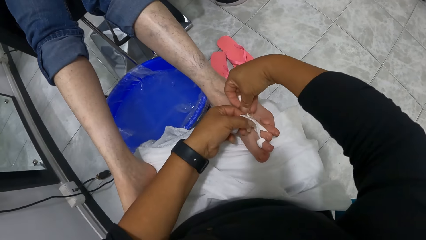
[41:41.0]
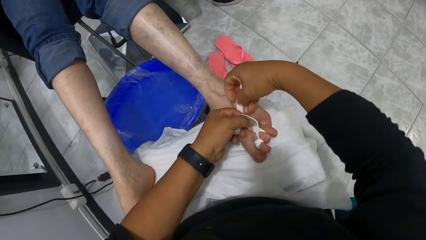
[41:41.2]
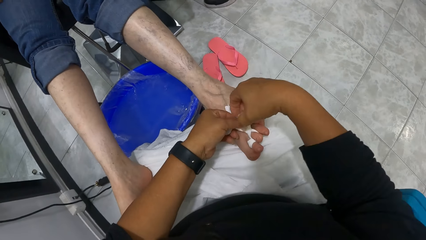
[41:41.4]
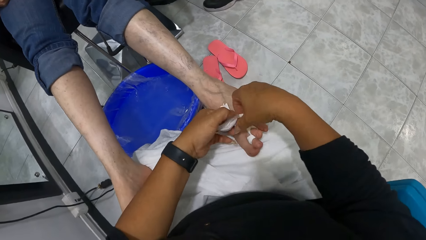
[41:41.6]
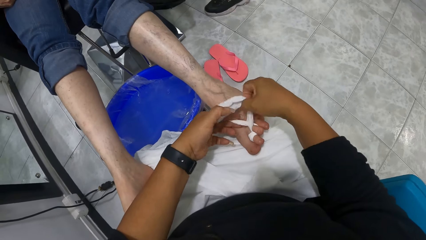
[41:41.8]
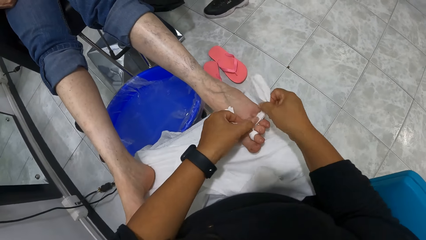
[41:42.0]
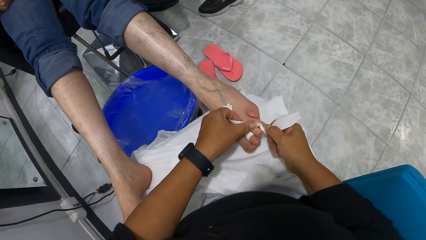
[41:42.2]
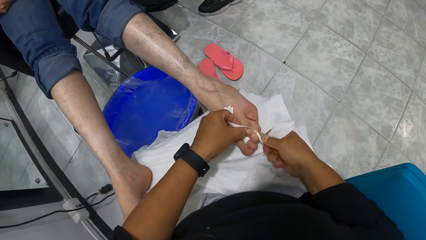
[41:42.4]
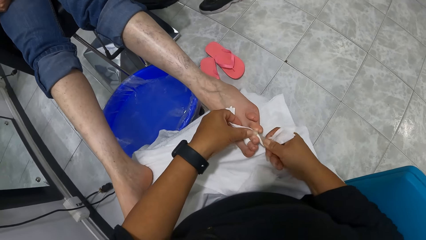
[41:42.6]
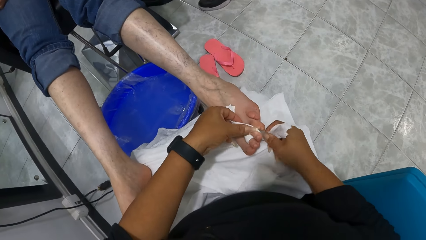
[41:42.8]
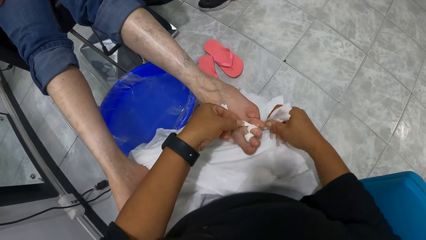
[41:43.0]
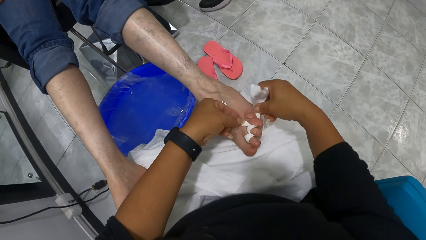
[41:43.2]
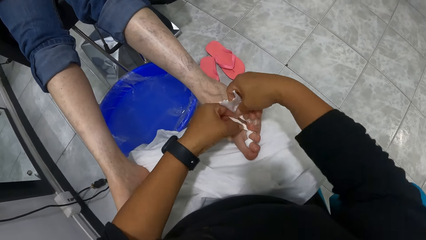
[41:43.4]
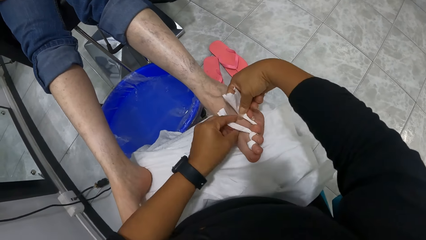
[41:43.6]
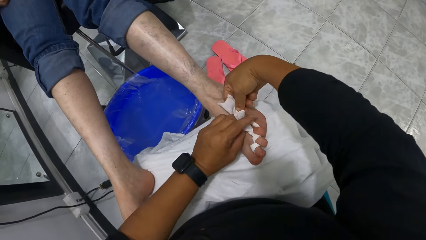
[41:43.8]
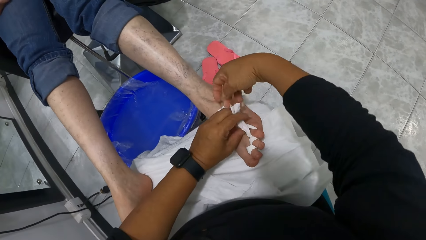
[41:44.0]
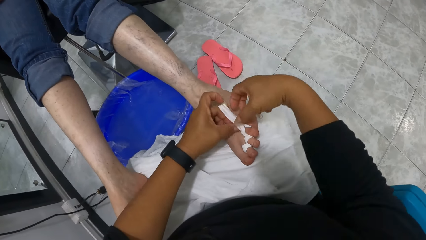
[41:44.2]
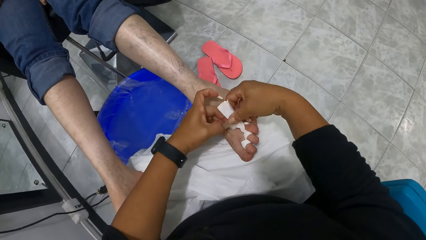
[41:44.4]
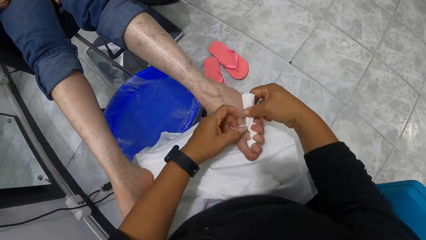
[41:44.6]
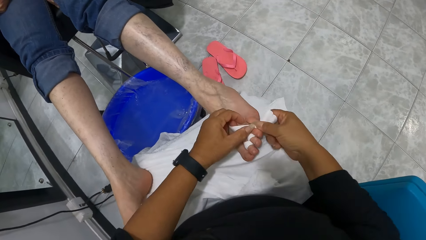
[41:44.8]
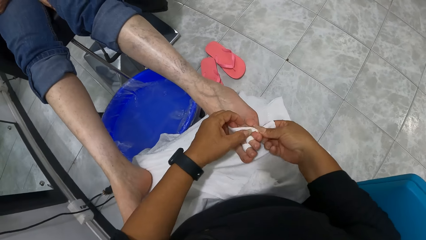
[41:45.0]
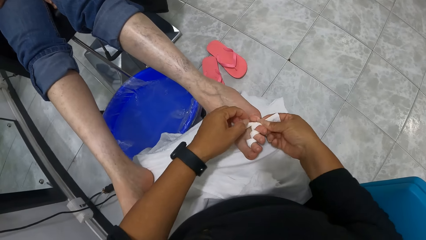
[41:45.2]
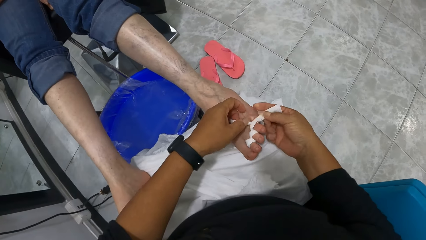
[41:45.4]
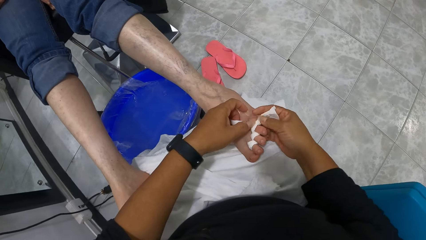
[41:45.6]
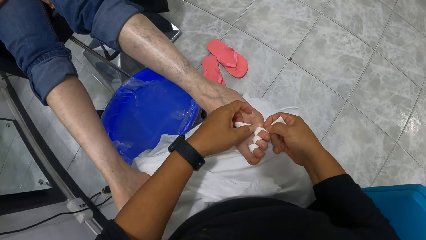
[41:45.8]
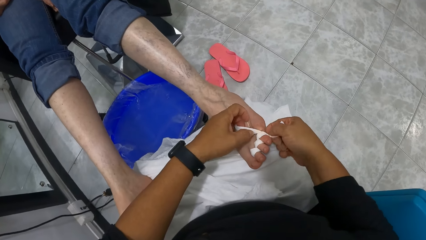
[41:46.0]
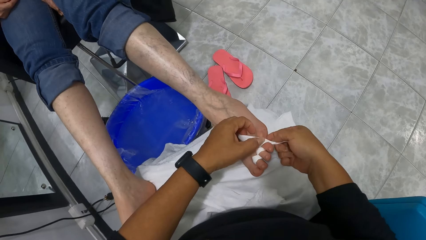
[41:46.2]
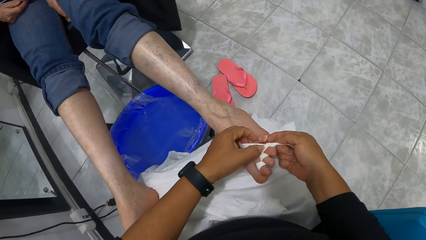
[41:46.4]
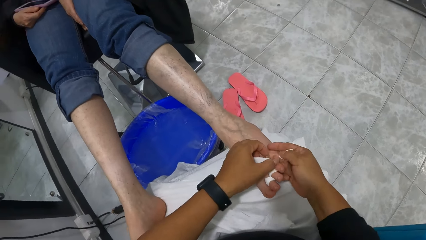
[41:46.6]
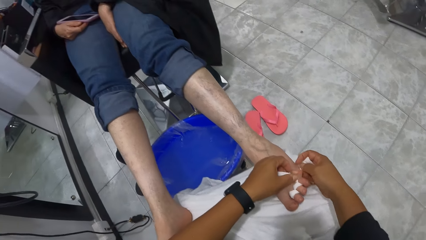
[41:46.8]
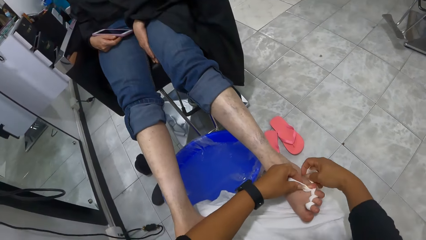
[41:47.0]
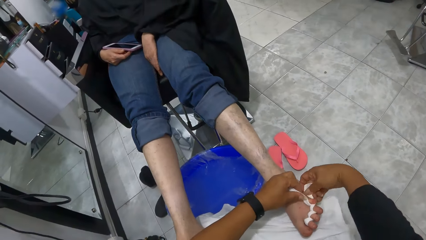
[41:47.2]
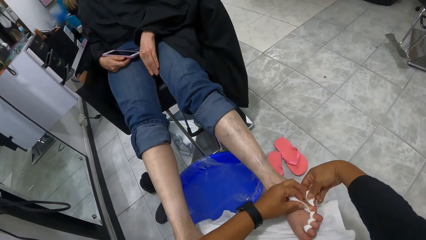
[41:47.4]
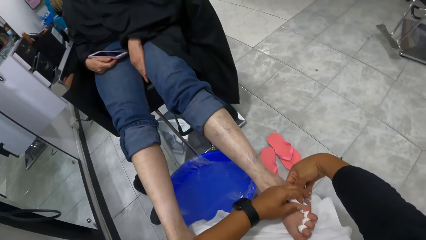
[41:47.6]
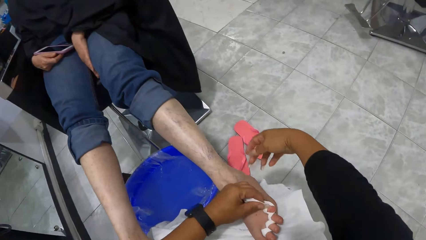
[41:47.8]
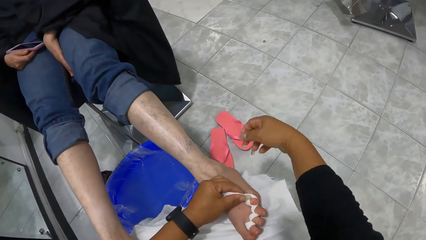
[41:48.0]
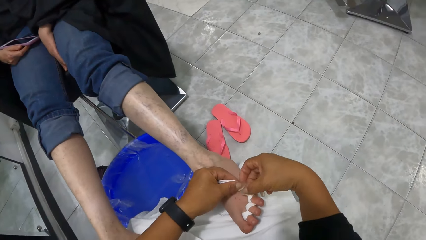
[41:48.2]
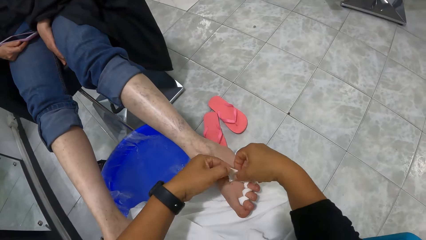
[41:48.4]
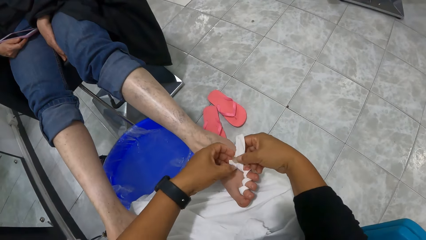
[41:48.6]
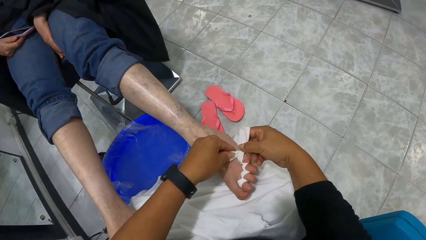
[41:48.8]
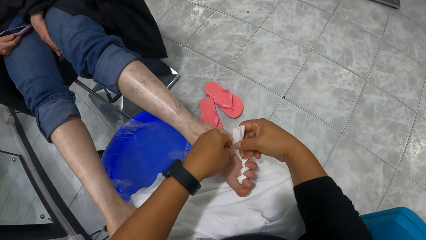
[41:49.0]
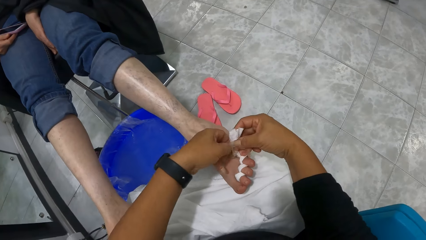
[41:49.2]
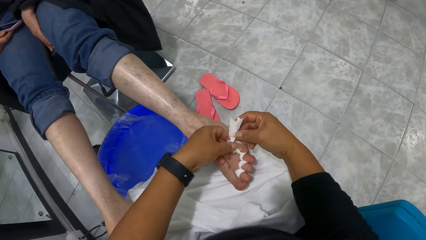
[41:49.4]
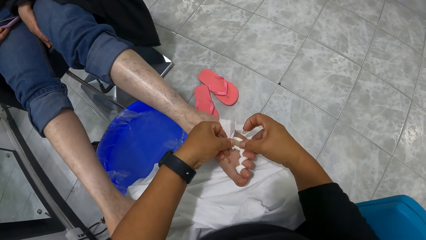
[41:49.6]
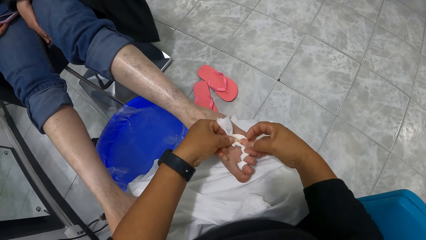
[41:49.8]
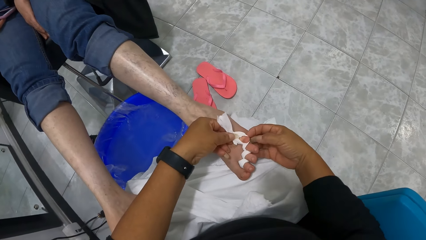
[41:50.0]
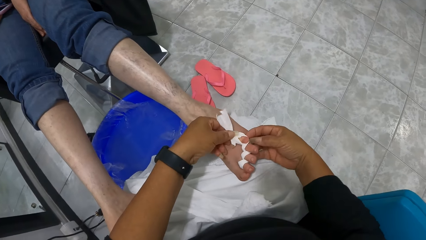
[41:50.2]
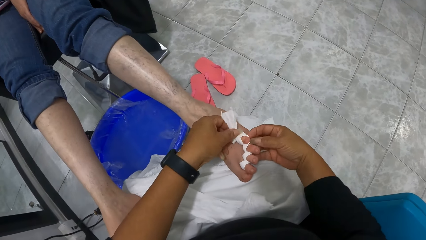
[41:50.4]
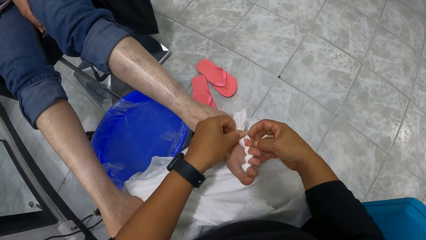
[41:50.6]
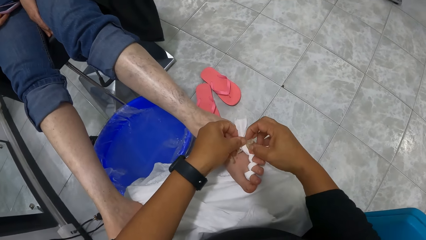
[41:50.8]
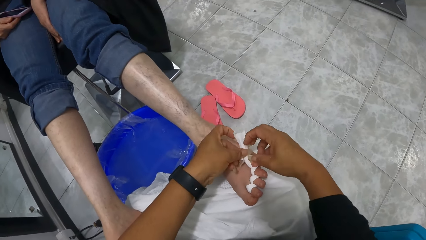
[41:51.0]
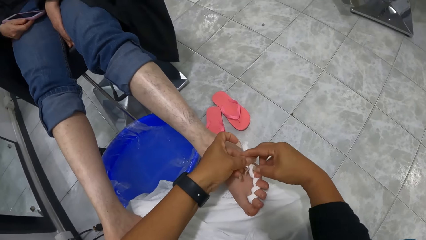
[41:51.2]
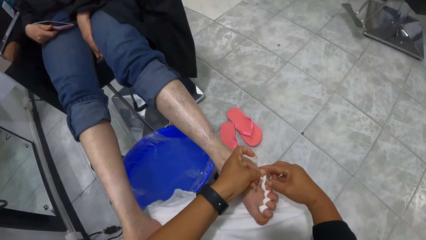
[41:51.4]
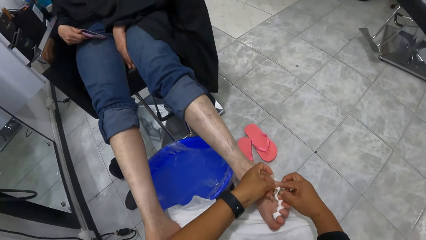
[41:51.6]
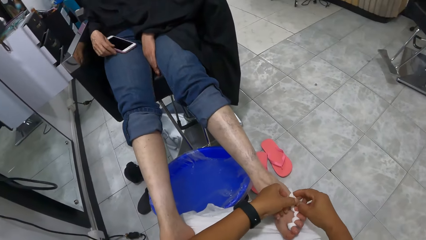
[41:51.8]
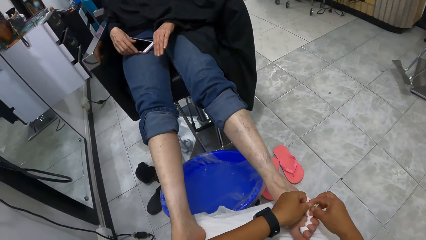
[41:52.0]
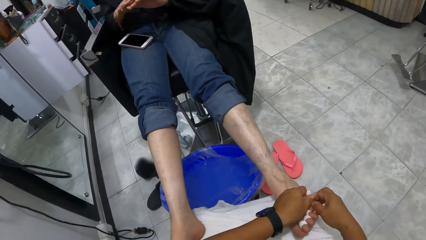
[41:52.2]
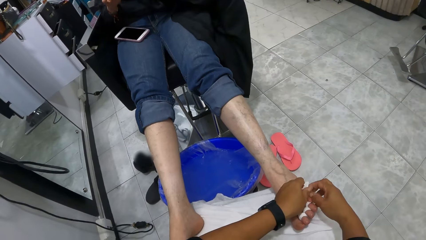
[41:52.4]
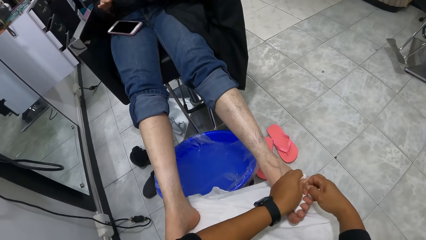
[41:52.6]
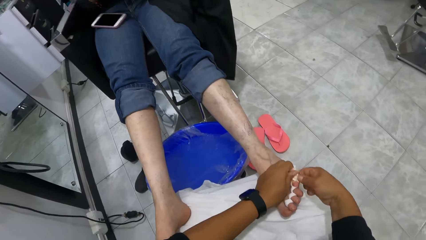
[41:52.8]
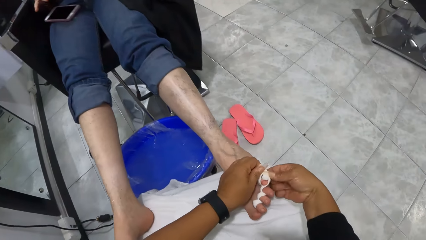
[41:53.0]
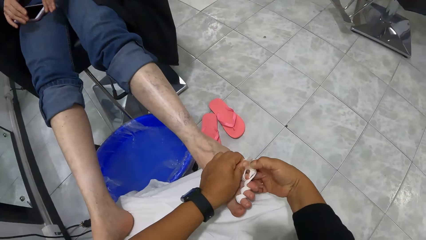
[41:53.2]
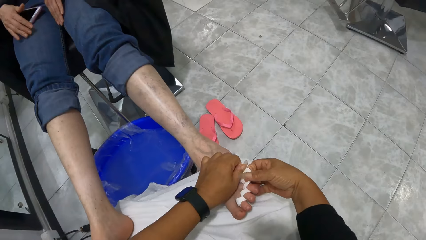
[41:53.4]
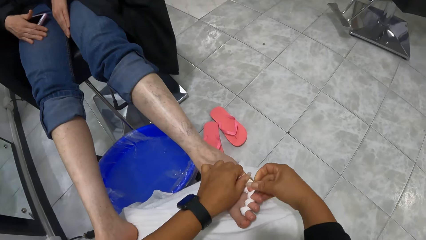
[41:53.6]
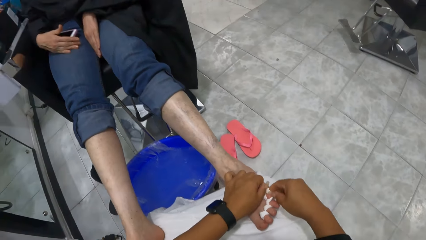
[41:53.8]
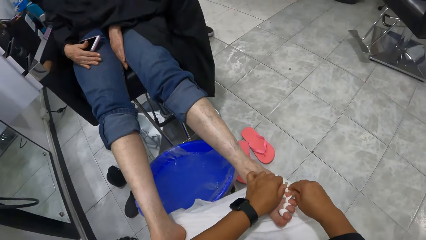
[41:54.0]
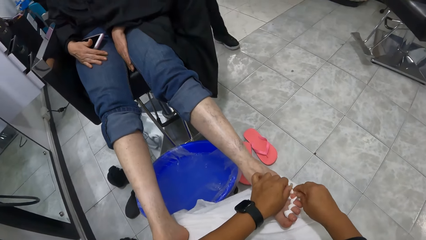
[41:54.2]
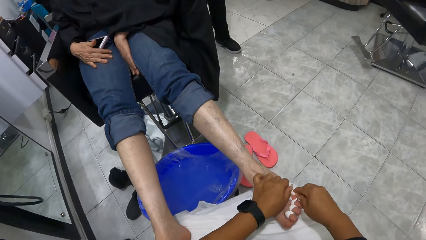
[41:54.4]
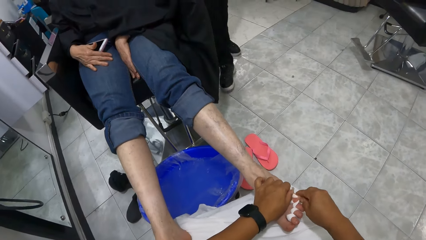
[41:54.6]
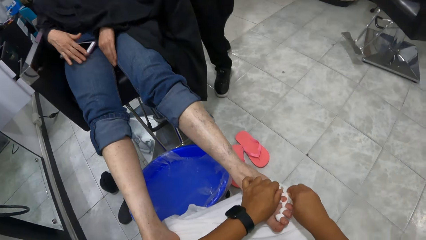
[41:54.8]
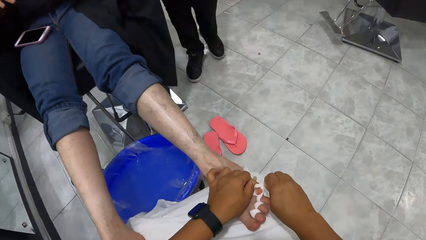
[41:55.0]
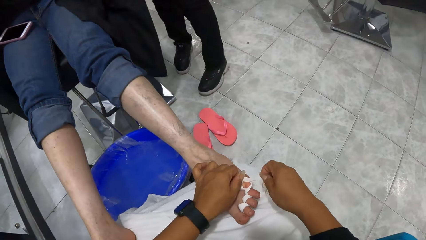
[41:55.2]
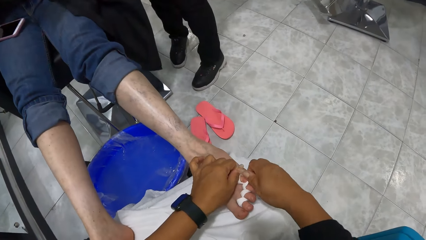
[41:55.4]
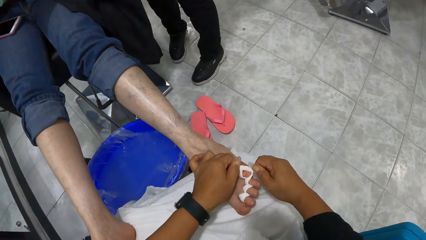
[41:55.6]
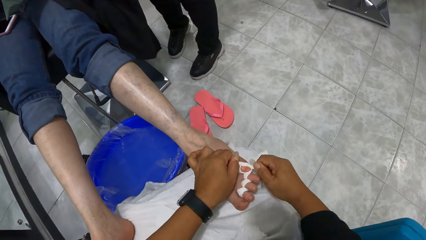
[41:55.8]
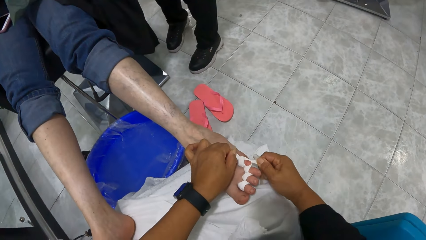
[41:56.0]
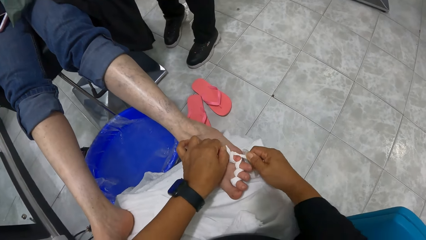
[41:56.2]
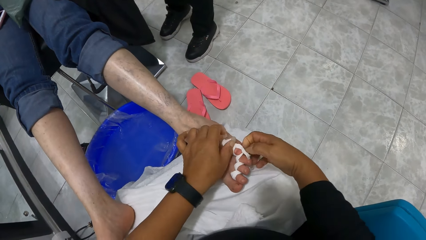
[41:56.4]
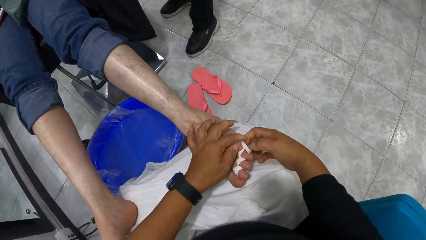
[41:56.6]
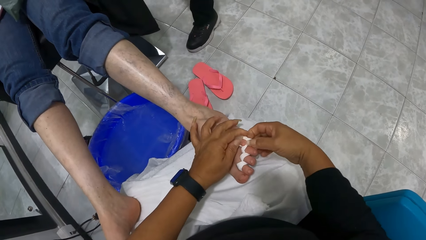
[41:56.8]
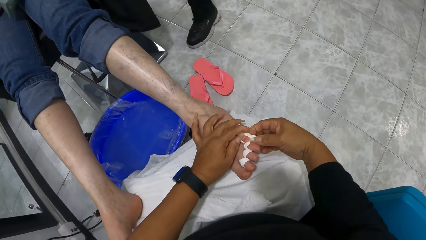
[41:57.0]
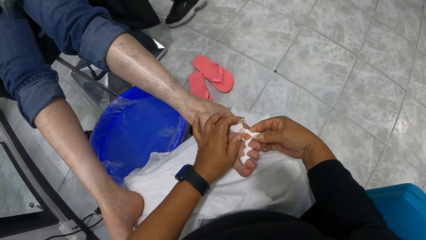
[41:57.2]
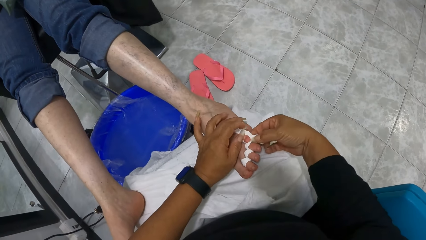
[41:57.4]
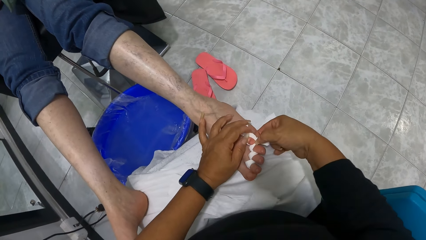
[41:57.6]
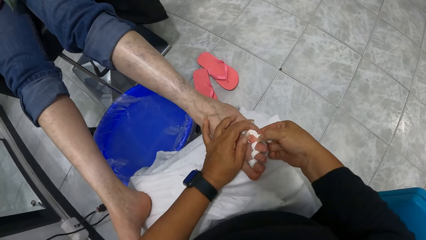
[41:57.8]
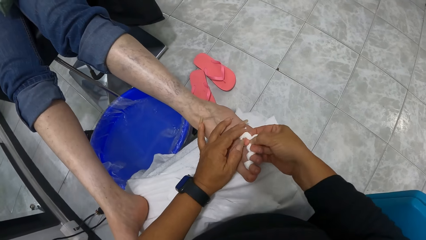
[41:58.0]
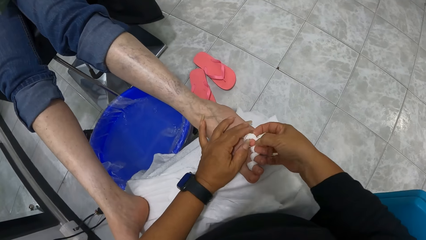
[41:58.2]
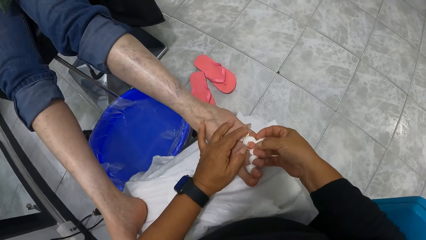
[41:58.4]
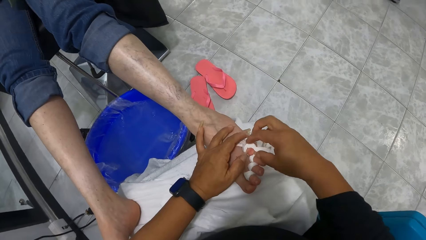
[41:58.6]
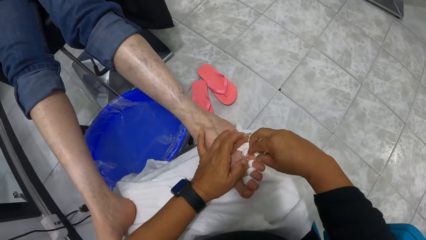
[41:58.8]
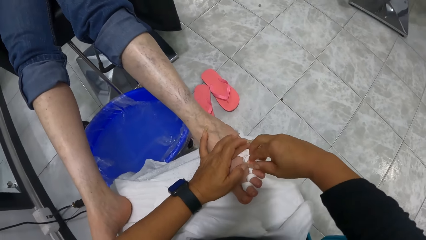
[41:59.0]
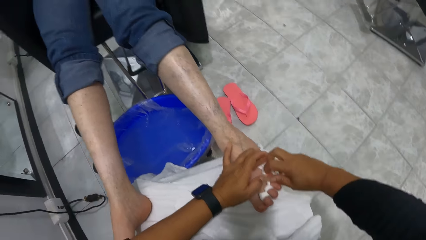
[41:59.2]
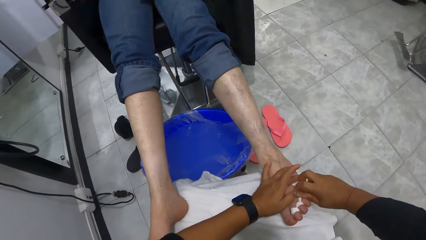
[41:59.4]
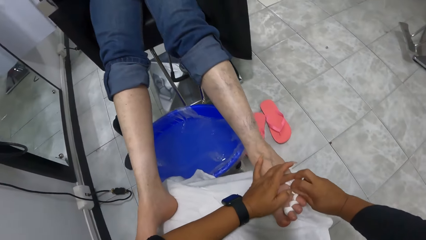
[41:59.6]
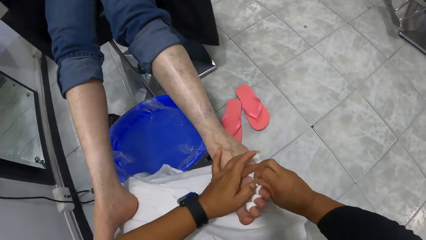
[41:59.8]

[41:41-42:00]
A woman walks away. Another woman puts the phone in her left hand on her lap. The other woman rubs her hands against each other.
